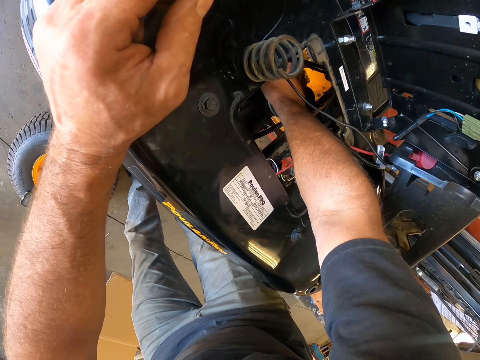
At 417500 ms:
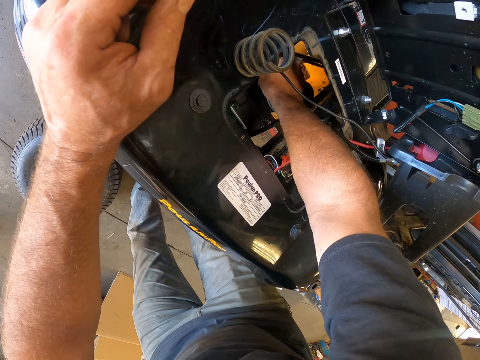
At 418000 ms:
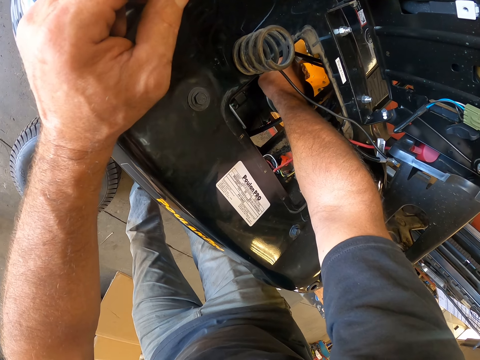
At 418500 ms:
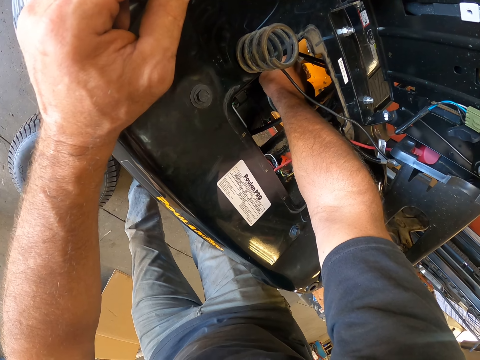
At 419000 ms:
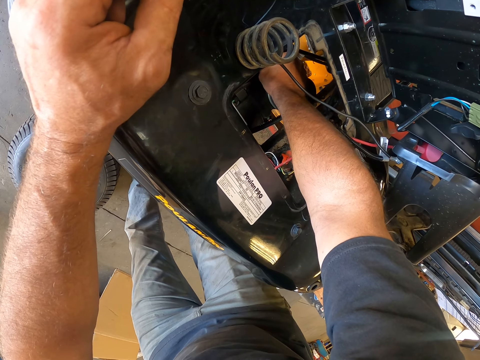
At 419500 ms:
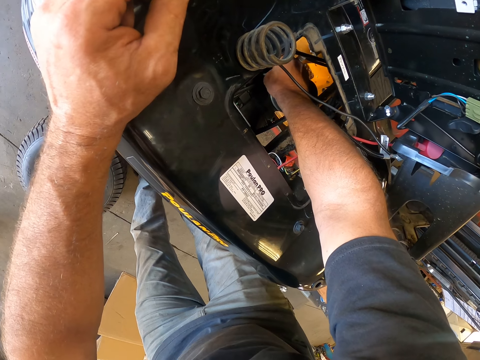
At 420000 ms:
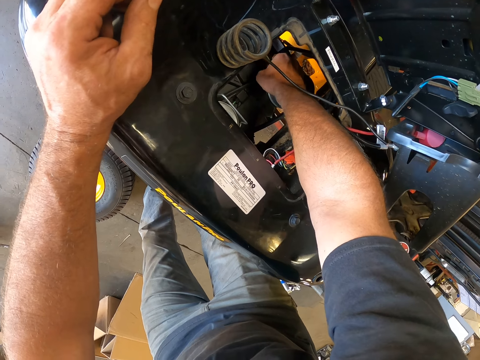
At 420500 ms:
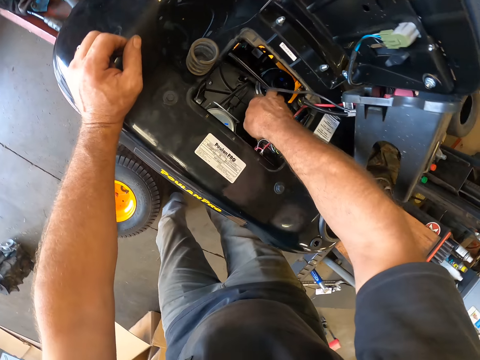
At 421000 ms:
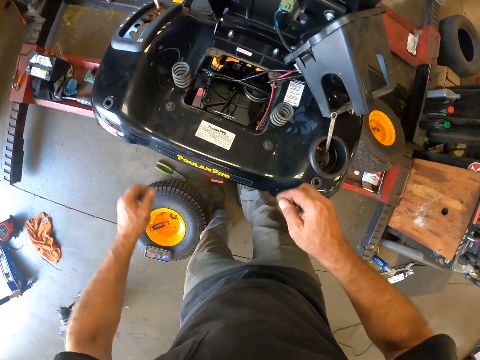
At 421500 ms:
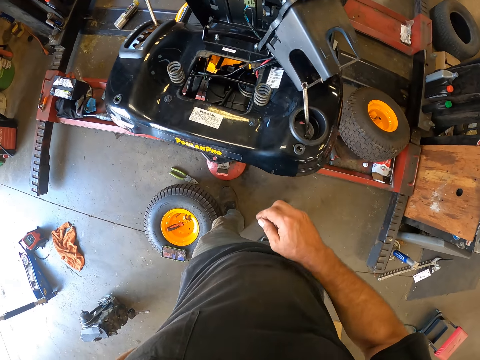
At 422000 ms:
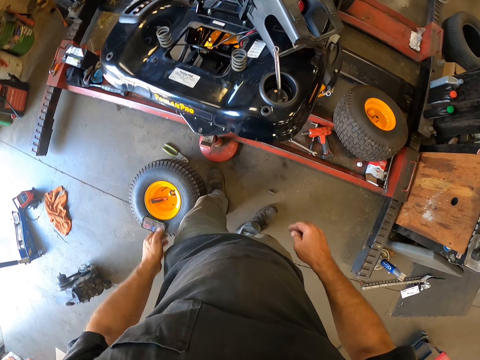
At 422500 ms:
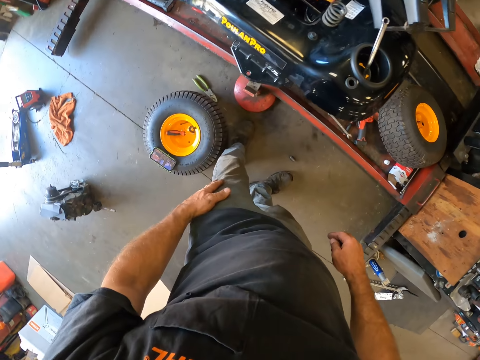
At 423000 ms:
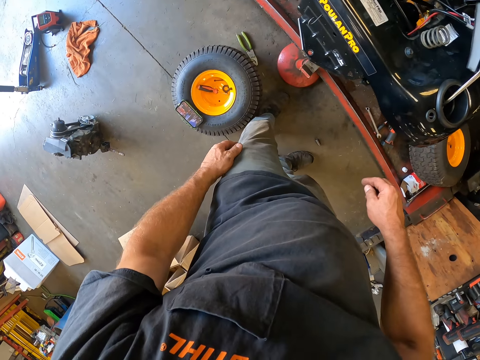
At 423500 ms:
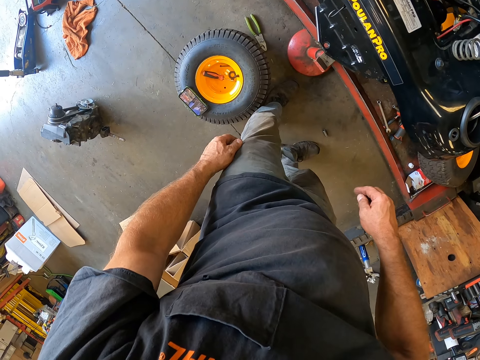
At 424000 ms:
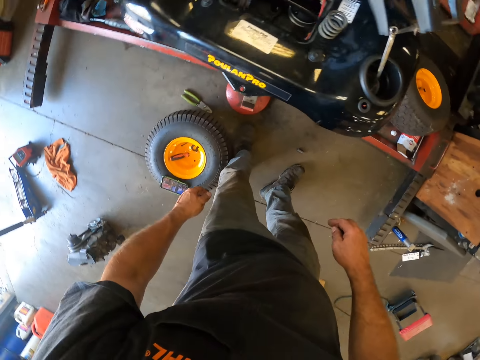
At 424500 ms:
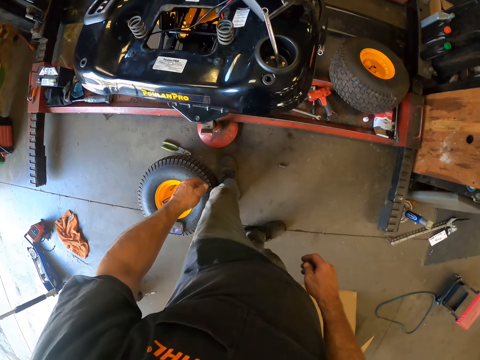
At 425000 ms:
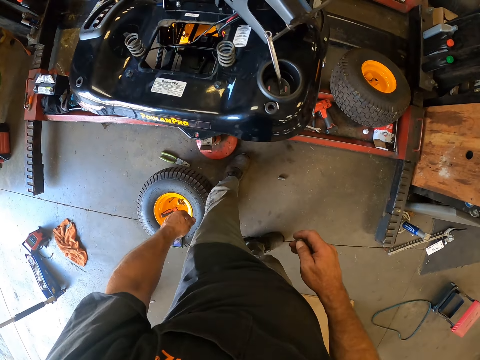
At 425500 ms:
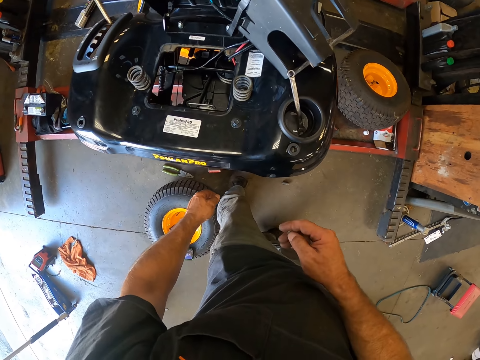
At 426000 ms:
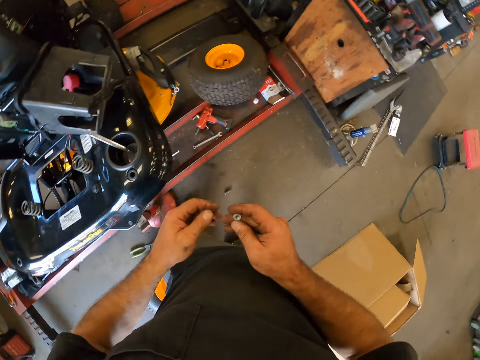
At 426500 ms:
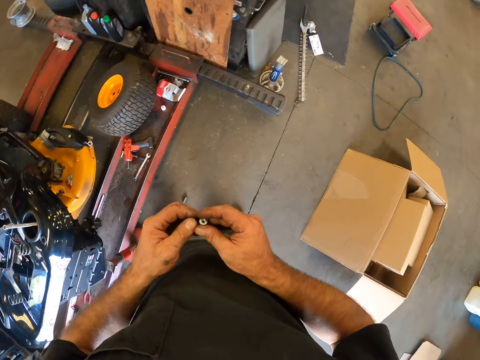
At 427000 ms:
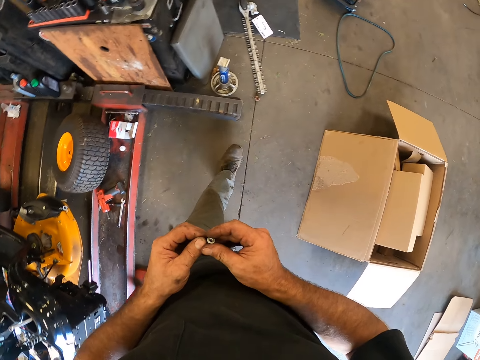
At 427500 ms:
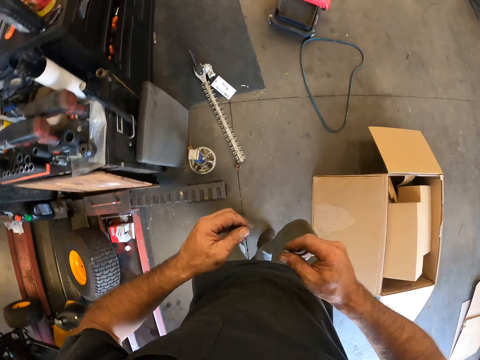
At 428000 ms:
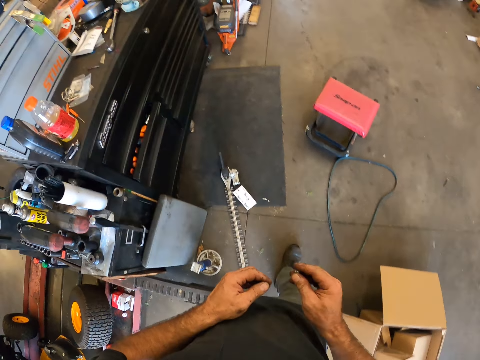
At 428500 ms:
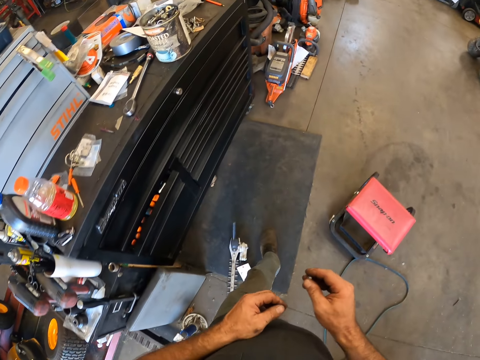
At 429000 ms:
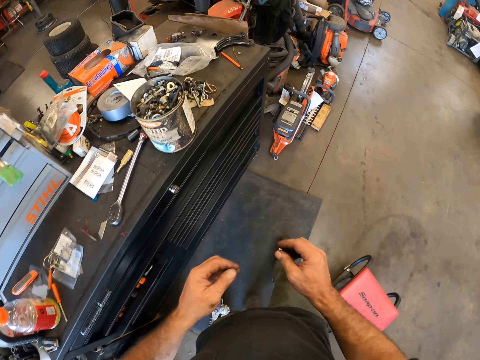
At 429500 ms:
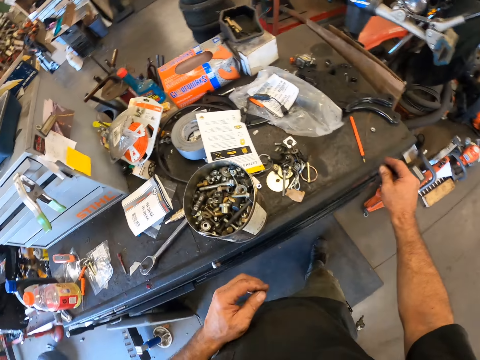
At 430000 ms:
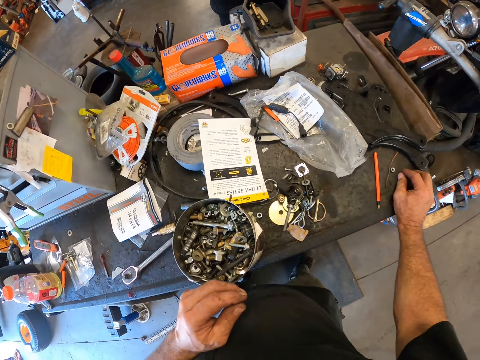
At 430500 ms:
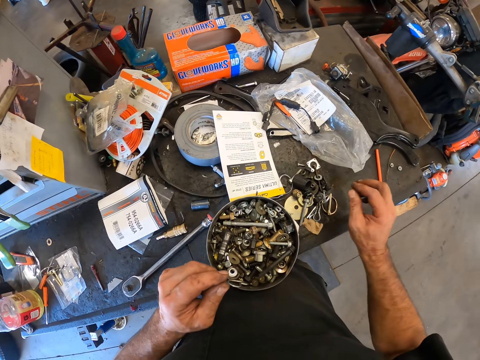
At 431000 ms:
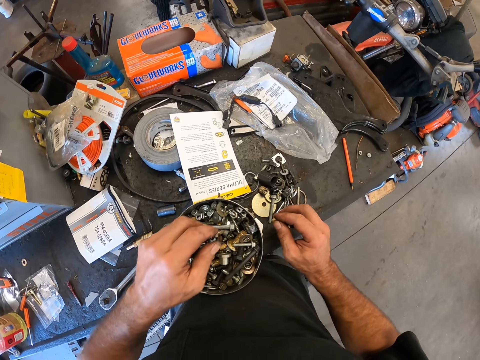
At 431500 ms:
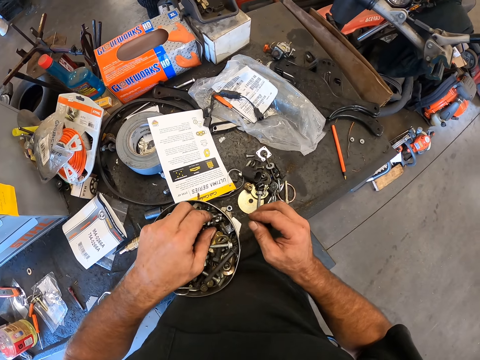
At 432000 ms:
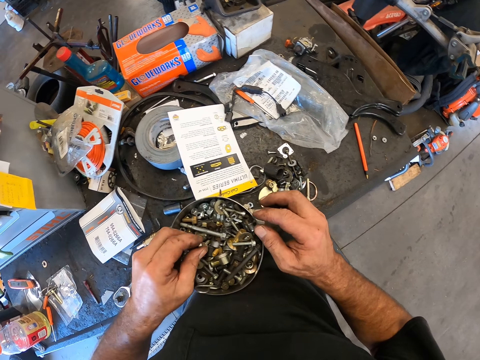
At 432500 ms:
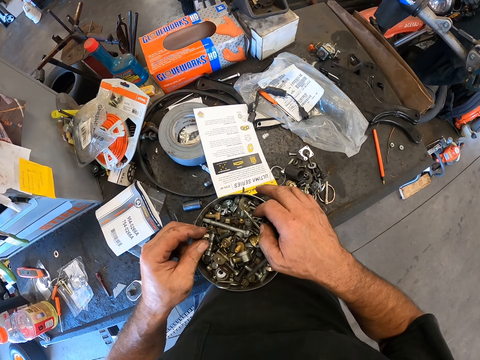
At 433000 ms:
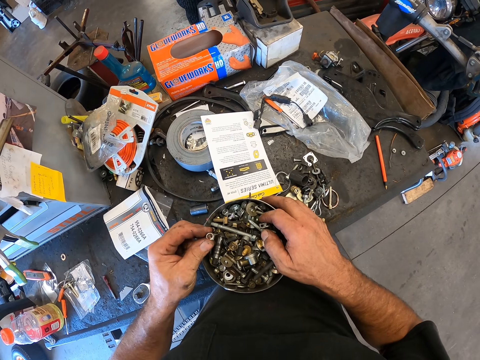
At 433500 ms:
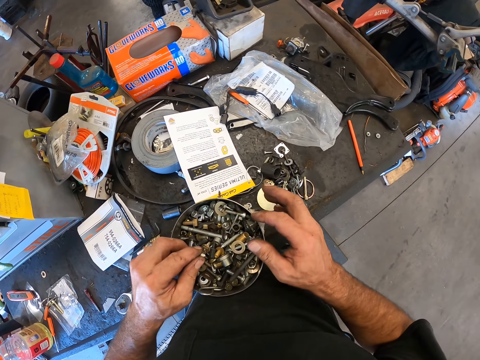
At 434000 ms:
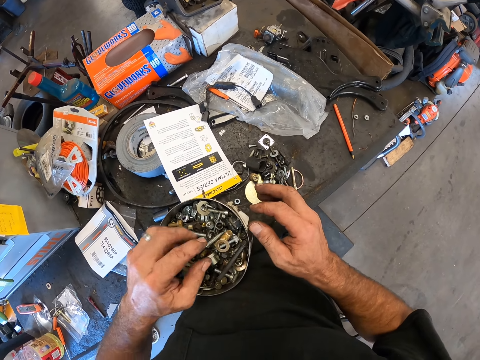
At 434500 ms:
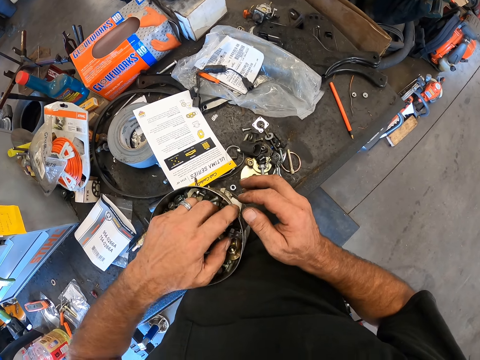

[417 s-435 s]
The camera wearer removes the nut in his right hand from the engine compartment of the lawn mower. He touches the pocket. He looks around. He walks toward the drawer. He drops the nut in his right hand atop the drawer. He hovers over the container.

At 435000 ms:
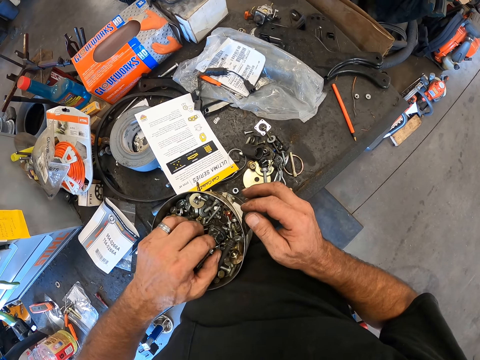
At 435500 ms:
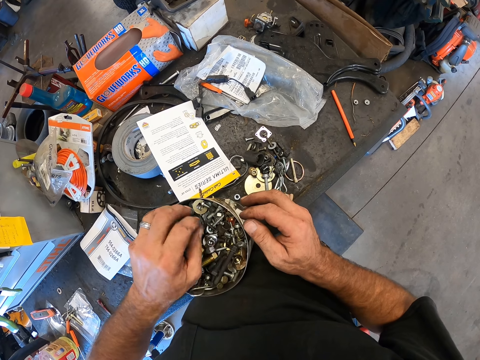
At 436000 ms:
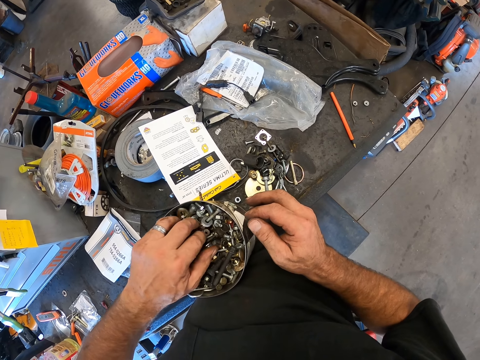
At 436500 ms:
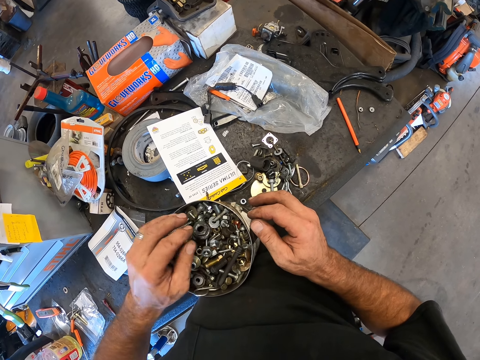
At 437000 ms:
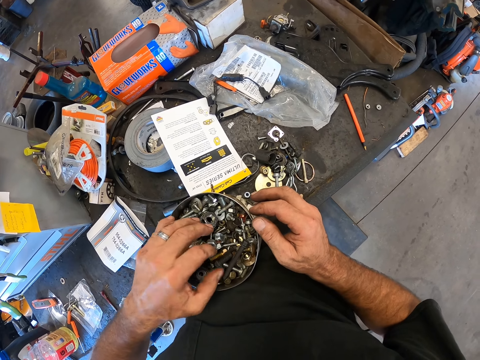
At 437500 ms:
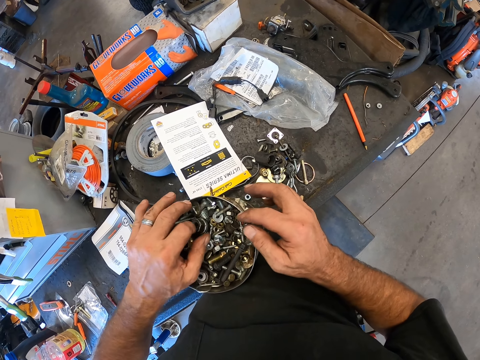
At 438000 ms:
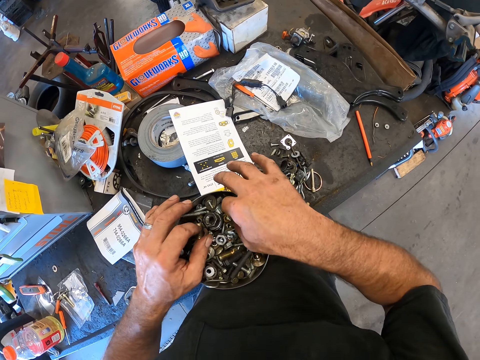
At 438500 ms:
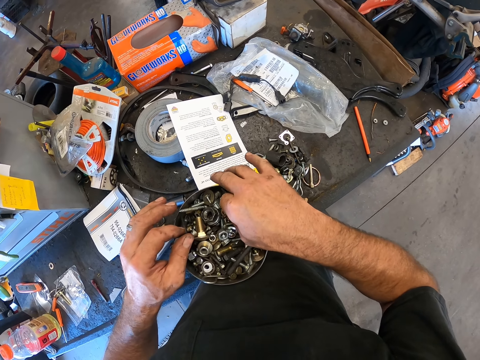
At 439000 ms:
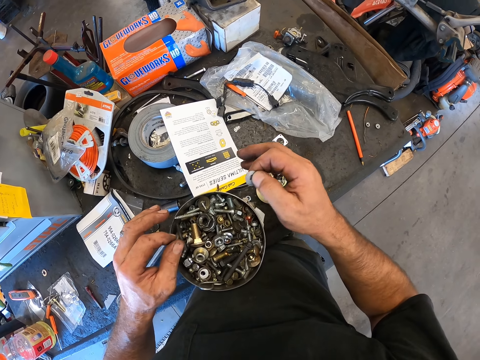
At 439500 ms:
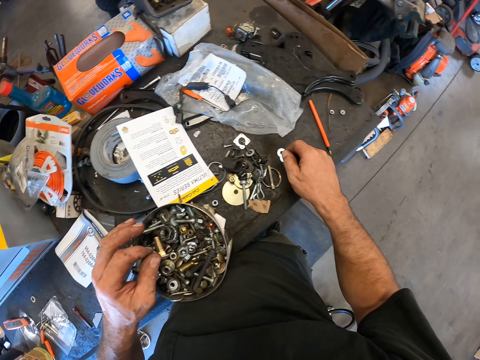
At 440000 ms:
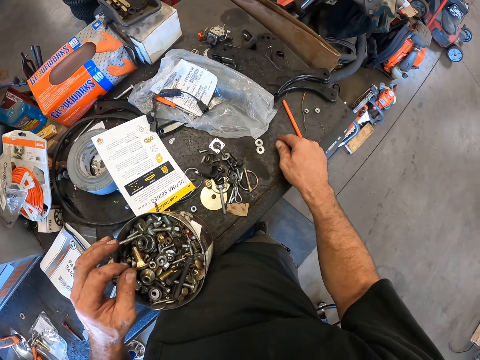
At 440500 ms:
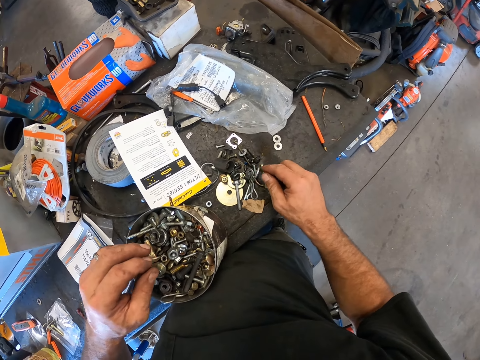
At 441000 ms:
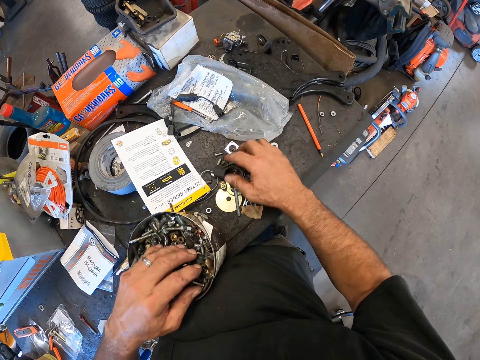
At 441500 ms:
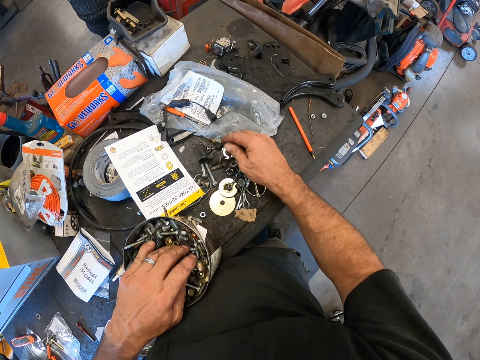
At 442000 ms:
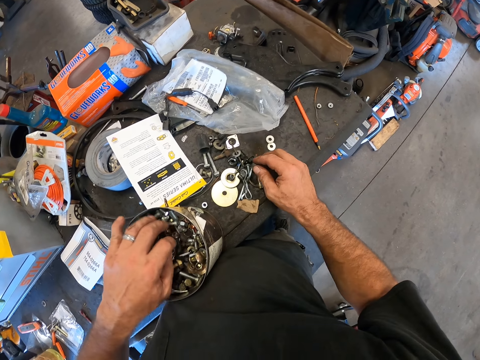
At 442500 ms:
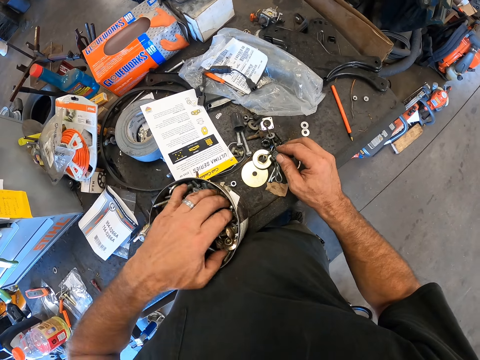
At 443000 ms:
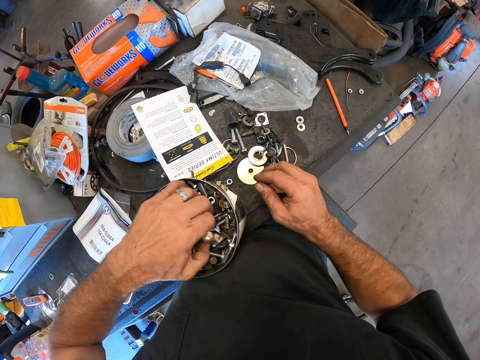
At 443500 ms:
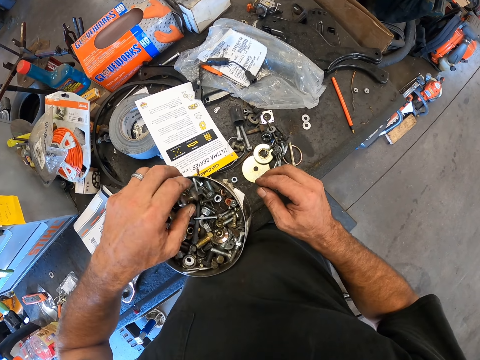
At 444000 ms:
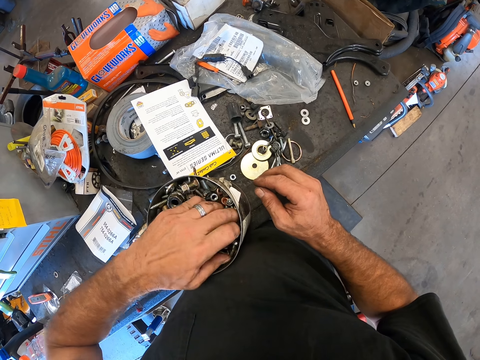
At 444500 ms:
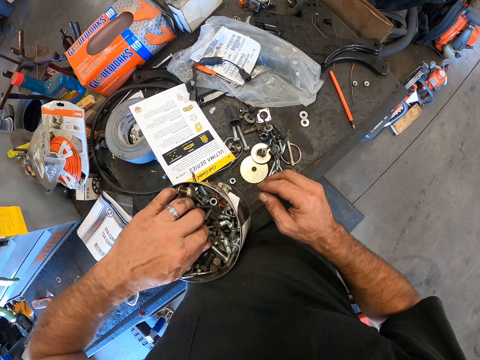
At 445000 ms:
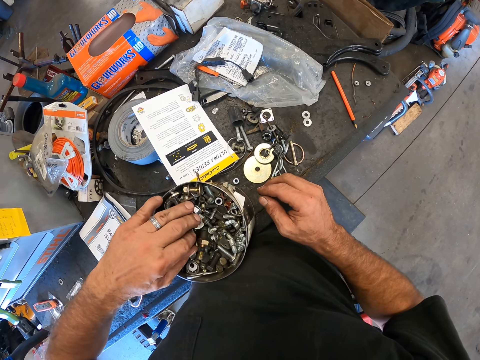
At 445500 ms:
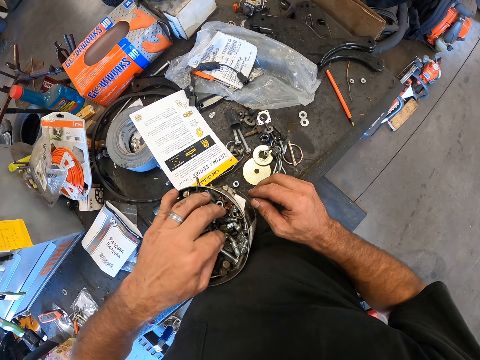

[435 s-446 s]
The camera wearer drops the bolts. They hover over the container.
